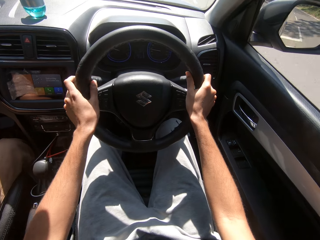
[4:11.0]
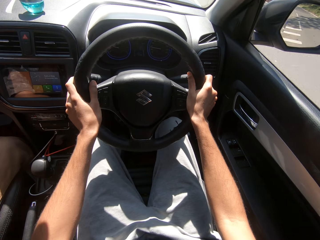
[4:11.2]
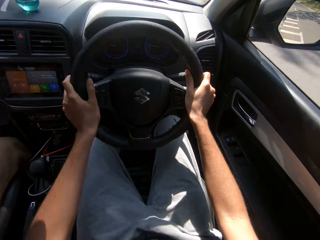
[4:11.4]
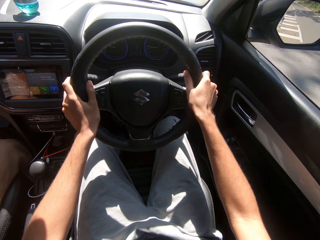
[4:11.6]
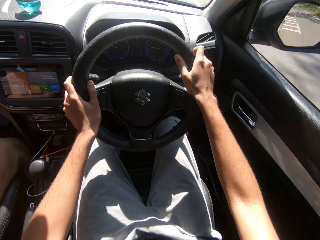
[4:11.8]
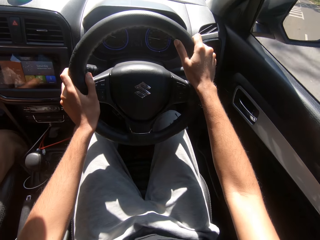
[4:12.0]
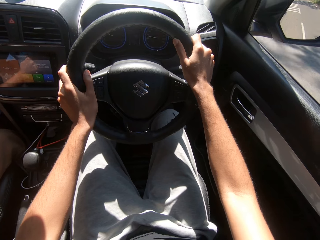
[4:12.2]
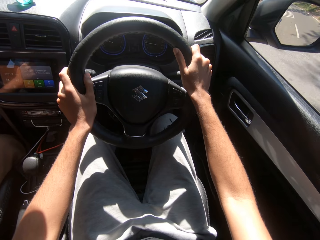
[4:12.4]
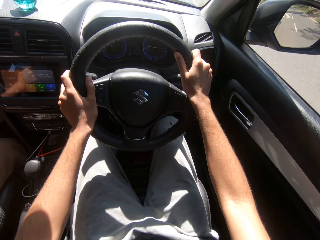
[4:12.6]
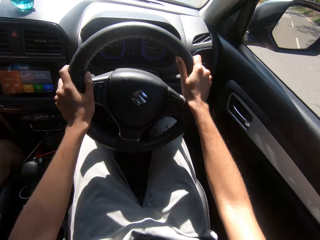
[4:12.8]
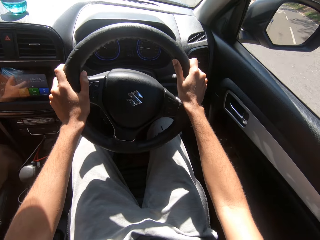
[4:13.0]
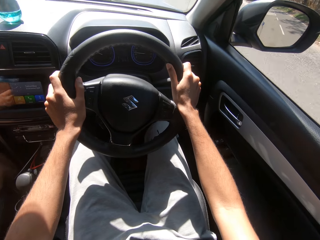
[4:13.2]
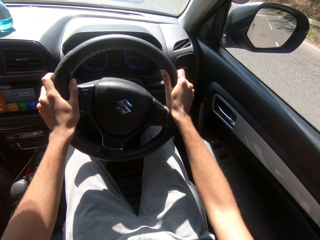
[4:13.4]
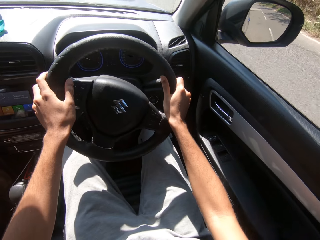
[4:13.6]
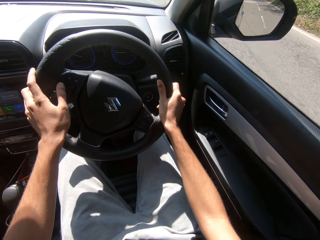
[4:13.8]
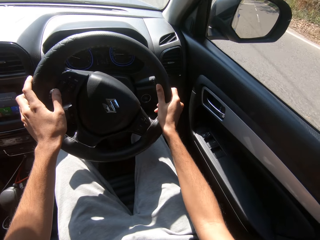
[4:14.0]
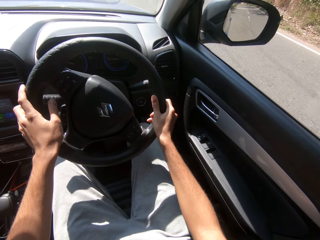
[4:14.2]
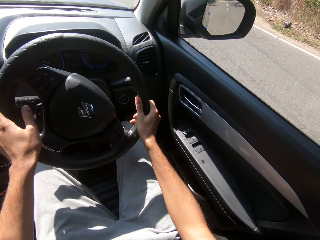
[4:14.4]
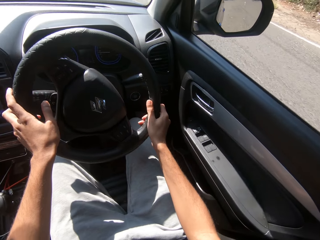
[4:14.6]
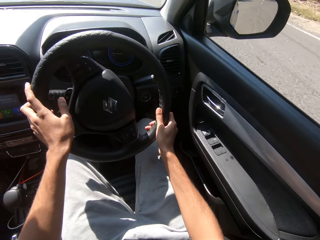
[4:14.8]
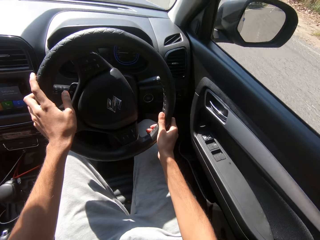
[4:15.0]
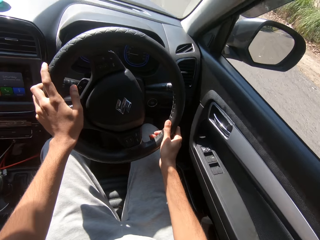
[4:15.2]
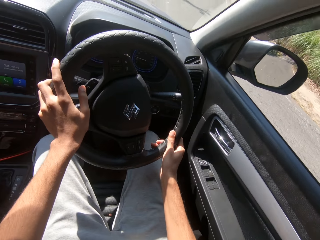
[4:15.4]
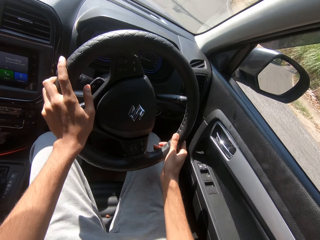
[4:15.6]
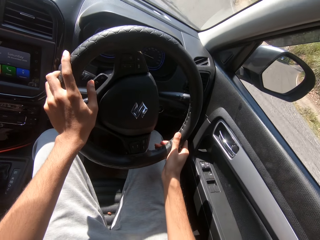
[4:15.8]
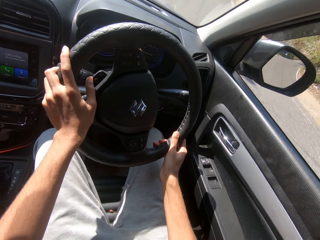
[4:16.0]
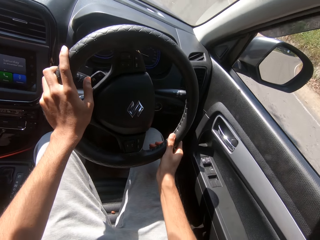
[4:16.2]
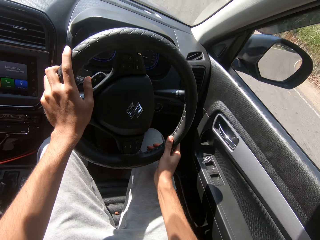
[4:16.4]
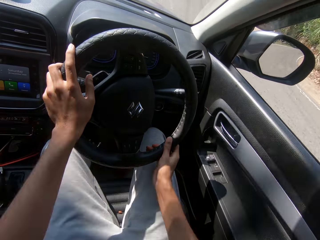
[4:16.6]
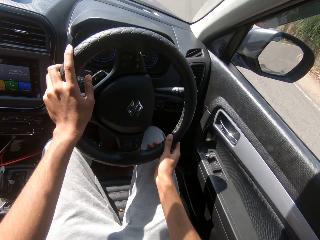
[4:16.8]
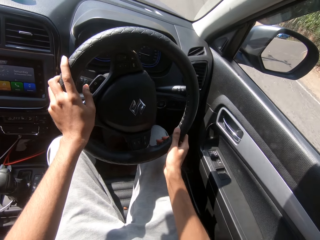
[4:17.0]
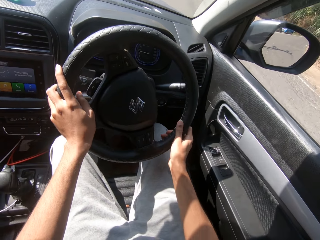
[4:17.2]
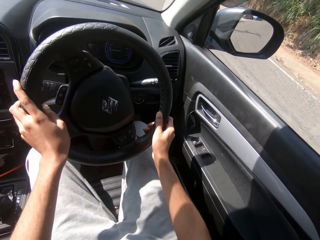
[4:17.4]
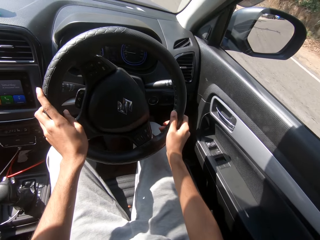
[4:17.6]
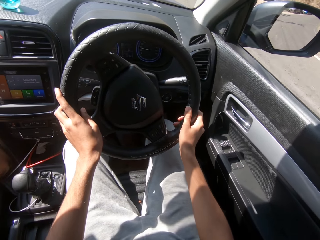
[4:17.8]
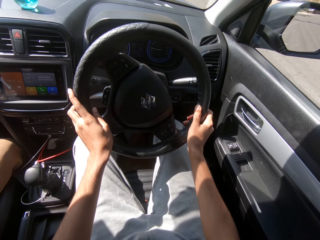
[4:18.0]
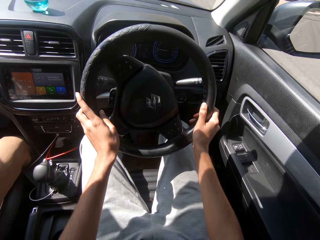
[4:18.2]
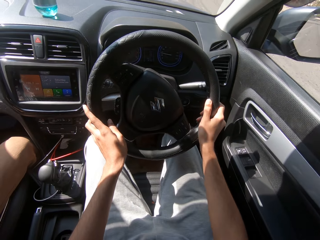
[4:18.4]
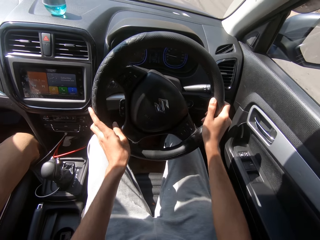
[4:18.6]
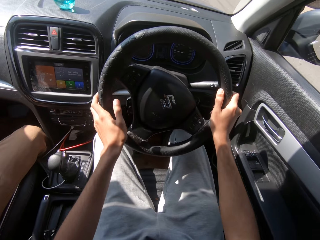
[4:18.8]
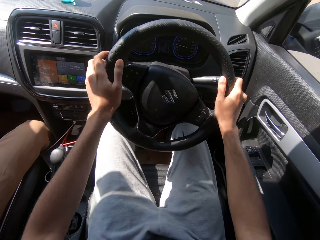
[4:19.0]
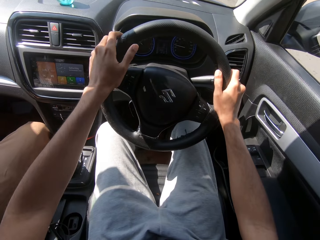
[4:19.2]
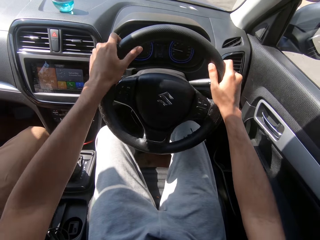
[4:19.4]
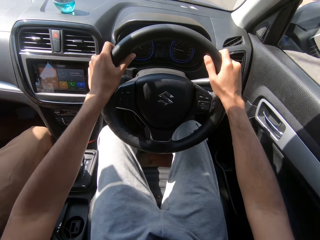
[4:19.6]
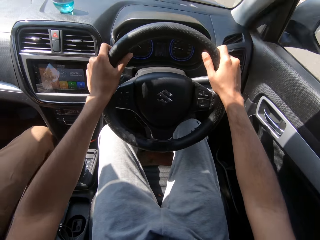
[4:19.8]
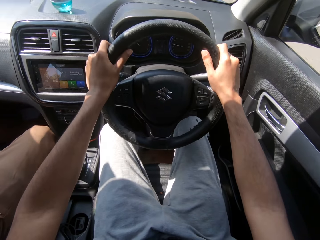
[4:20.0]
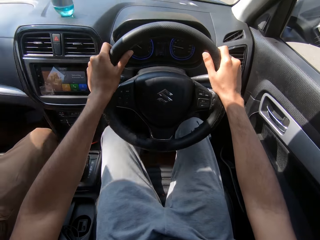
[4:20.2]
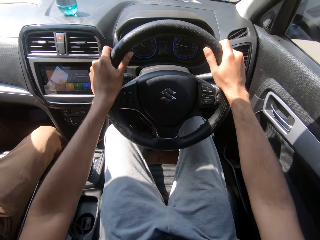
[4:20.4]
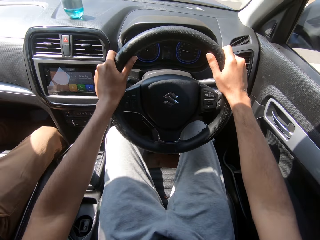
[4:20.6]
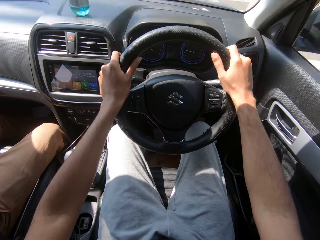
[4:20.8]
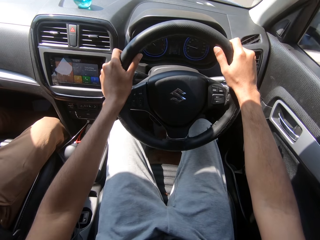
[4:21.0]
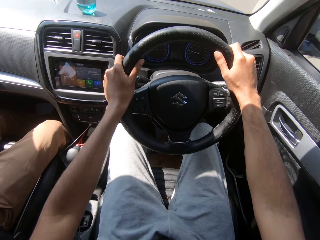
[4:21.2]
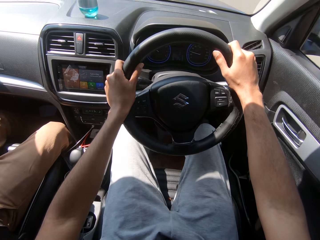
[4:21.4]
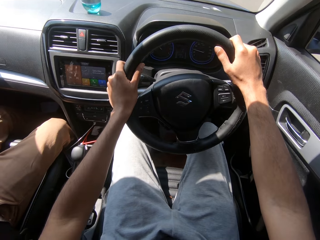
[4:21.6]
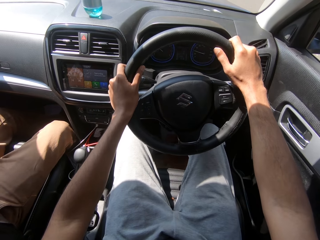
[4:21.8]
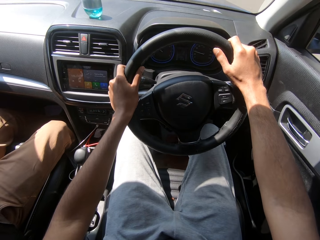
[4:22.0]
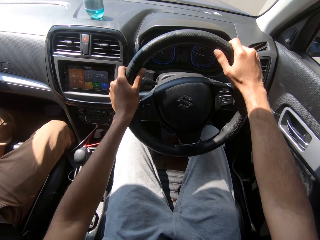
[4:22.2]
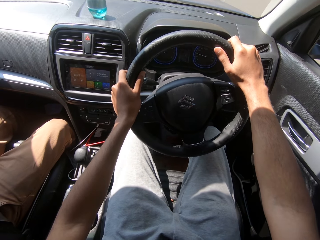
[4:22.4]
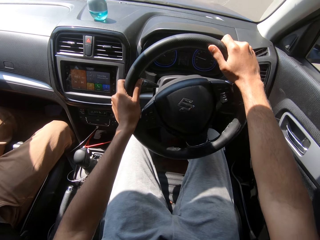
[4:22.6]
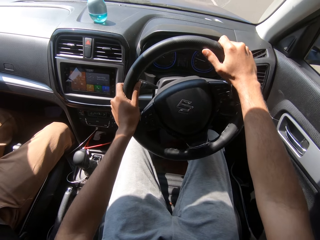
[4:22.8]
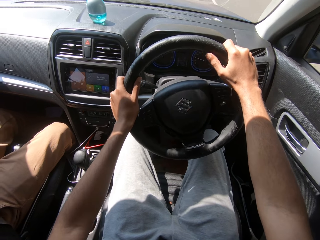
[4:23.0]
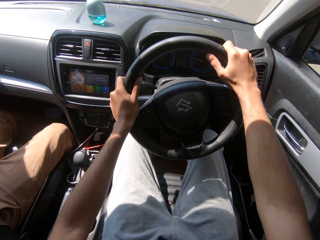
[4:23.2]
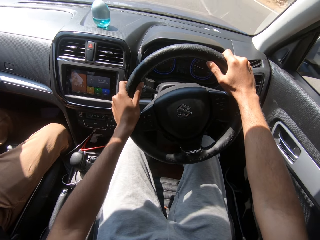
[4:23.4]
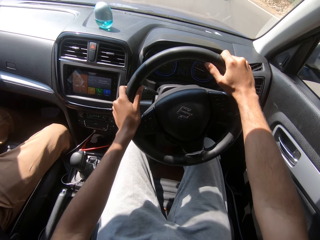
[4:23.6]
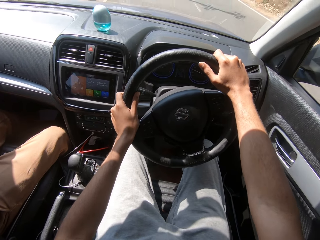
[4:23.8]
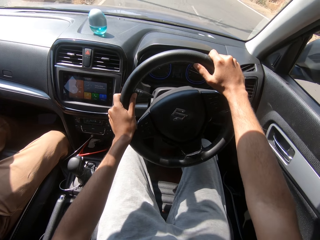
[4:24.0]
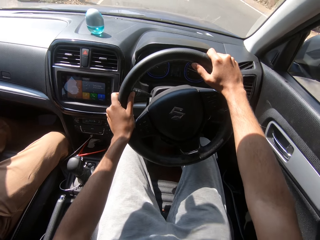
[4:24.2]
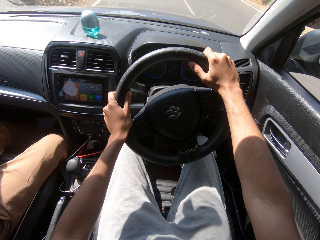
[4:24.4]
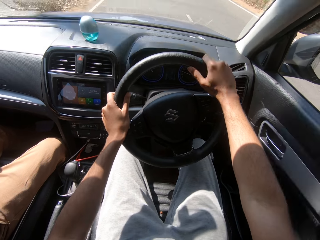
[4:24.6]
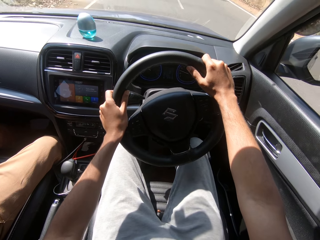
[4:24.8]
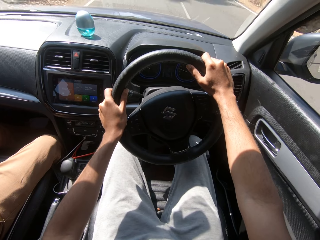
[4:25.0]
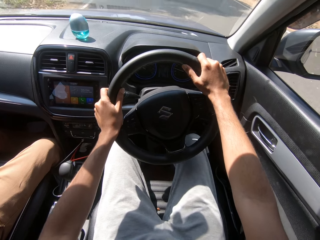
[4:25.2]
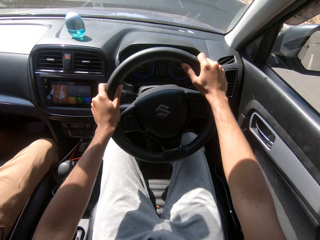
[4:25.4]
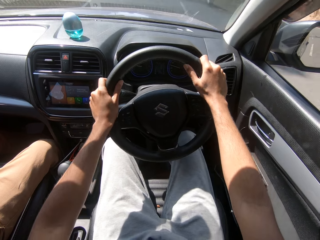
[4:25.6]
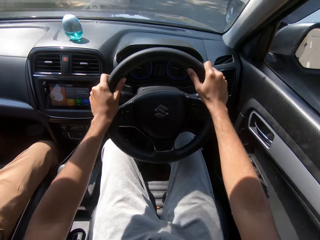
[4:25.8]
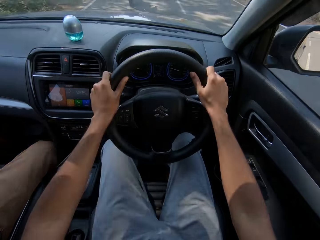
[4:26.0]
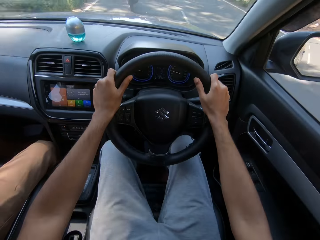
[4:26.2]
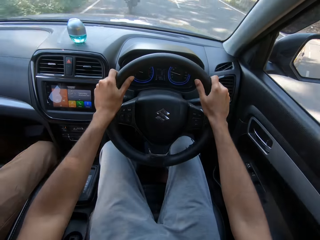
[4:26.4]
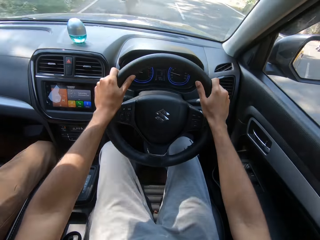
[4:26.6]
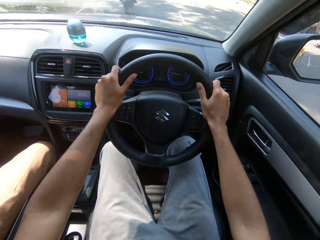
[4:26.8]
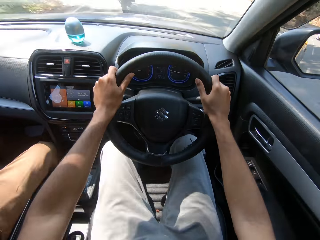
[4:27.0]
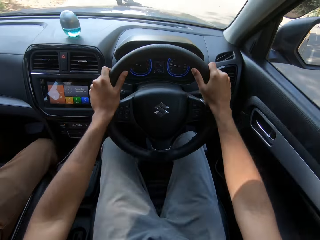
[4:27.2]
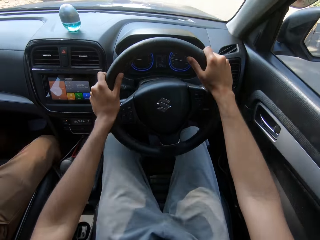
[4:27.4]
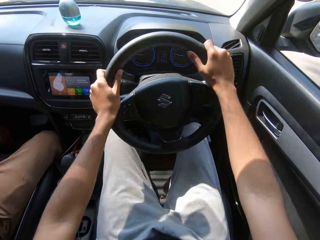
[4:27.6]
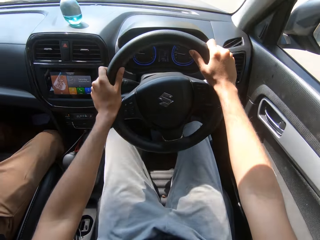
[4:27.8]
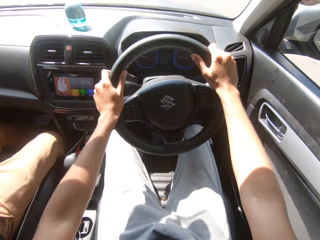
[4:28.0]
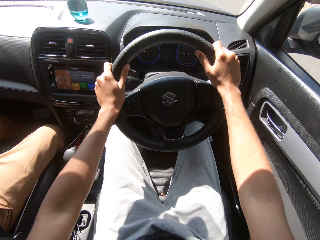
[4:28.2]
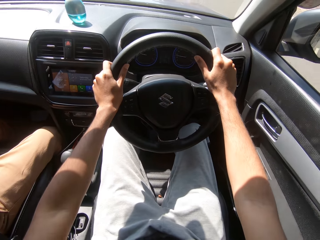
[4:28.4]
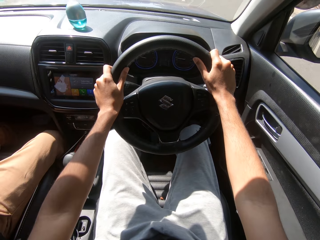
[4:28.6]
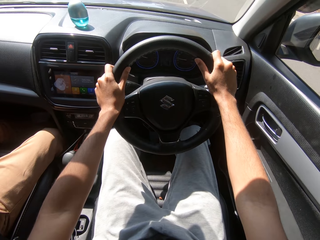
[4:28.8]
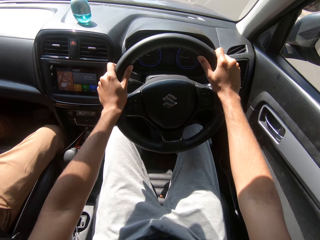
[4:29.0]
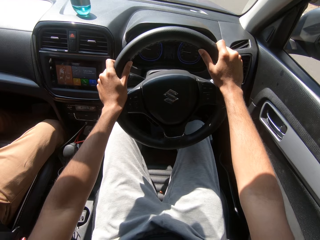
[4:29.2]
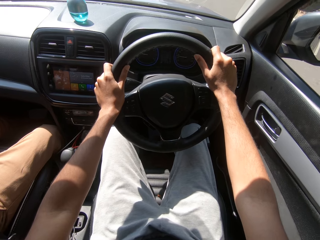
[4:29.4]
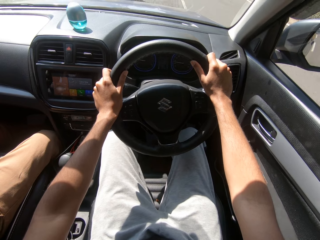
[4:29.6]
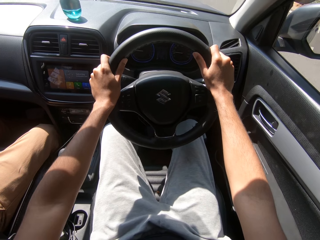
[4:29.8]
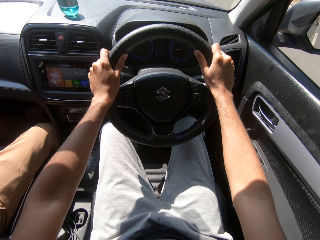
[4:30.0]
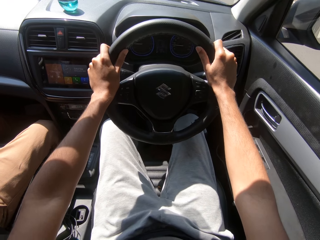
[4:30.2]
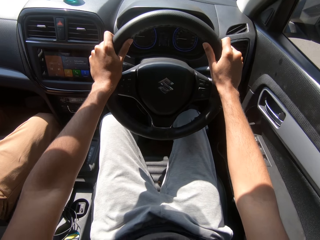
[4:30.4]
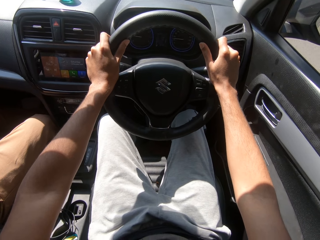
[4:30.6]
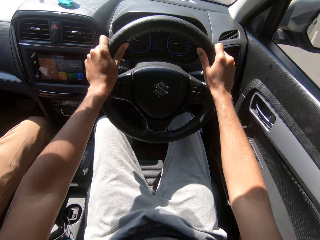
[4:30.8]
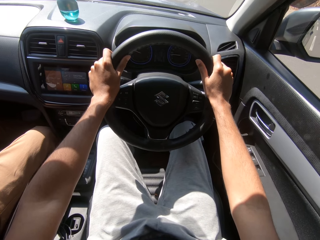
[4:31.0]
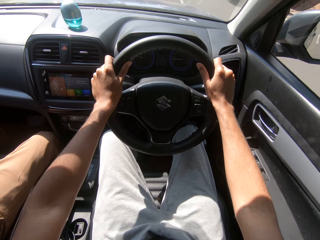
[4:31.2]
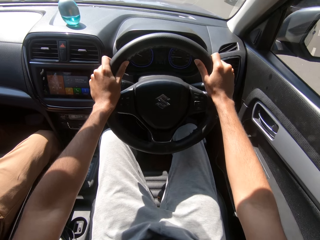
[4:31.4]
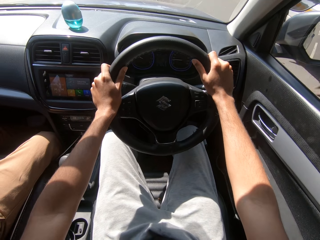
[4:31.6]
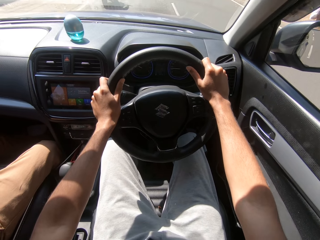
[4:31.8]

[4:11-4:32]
The man interacts with another man. The camera wearer drives past a silver car.
